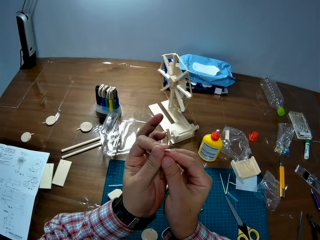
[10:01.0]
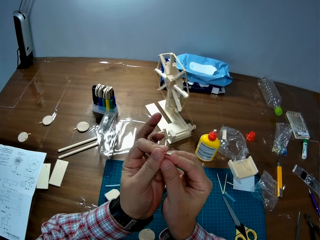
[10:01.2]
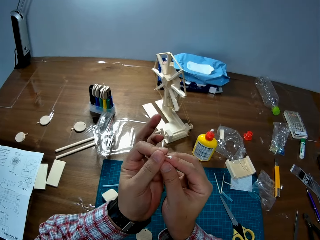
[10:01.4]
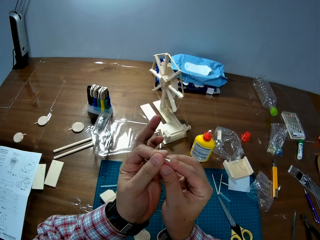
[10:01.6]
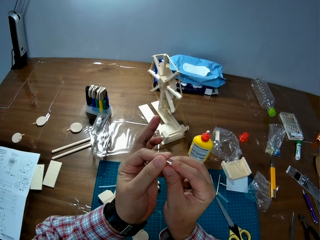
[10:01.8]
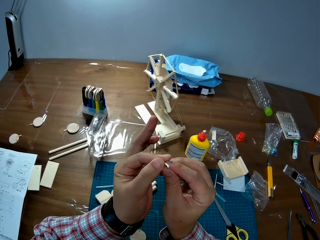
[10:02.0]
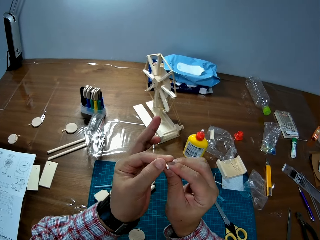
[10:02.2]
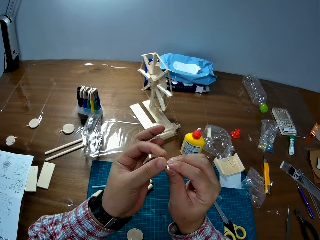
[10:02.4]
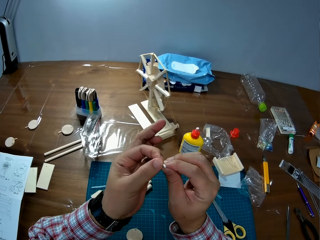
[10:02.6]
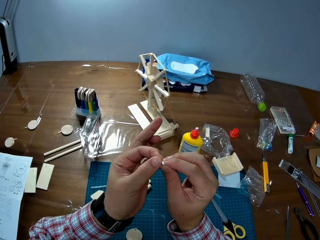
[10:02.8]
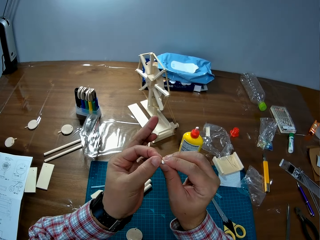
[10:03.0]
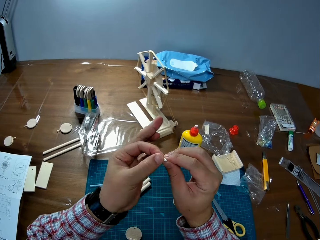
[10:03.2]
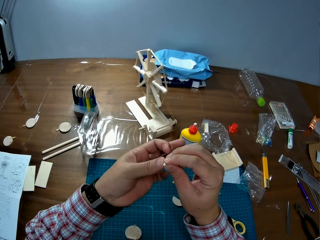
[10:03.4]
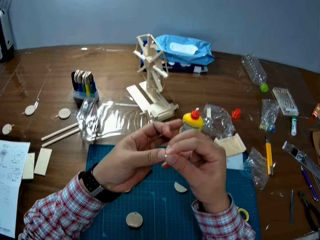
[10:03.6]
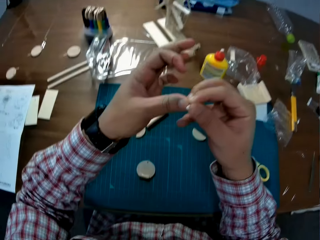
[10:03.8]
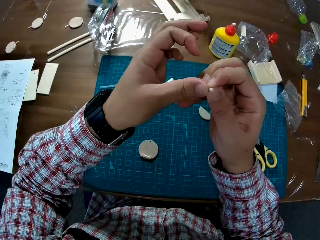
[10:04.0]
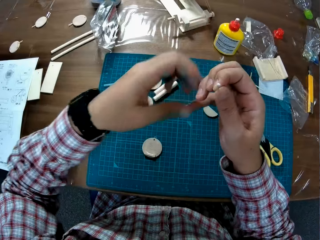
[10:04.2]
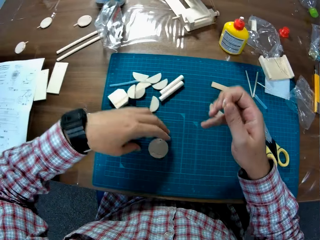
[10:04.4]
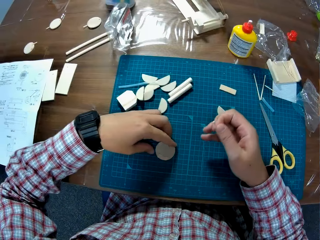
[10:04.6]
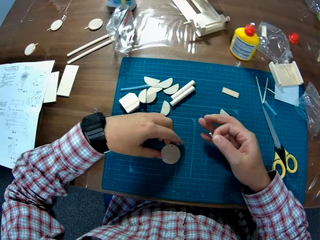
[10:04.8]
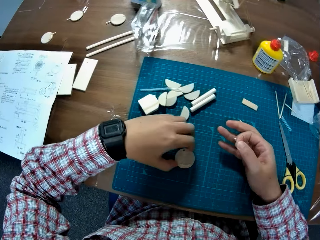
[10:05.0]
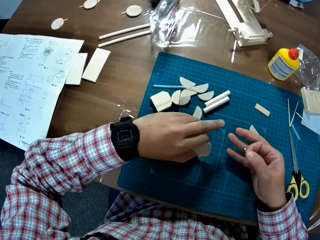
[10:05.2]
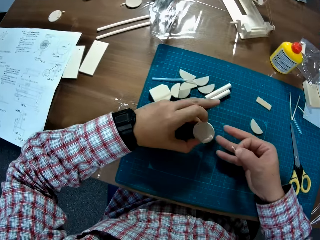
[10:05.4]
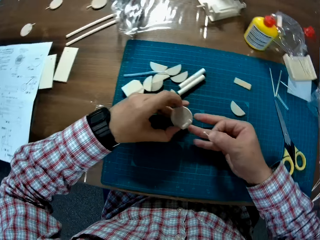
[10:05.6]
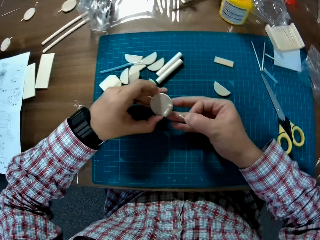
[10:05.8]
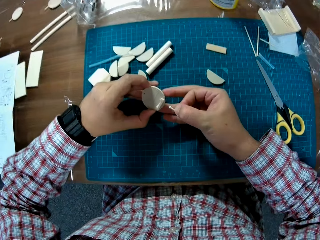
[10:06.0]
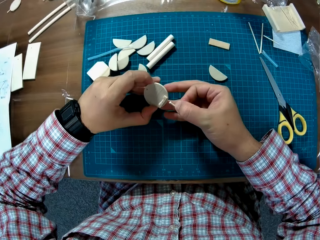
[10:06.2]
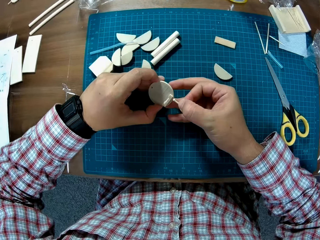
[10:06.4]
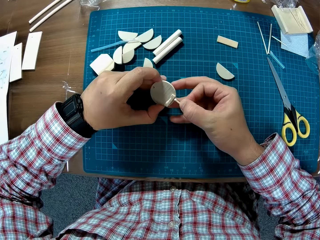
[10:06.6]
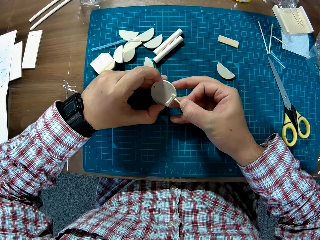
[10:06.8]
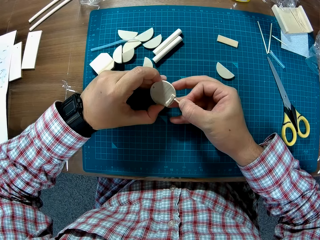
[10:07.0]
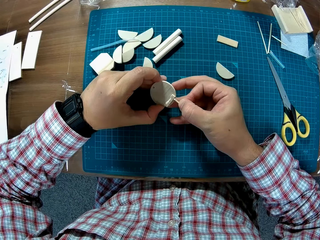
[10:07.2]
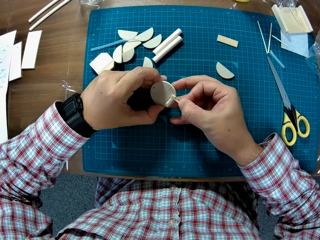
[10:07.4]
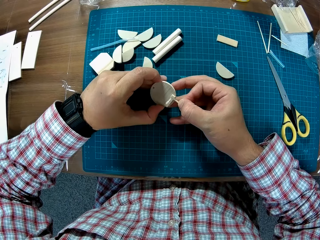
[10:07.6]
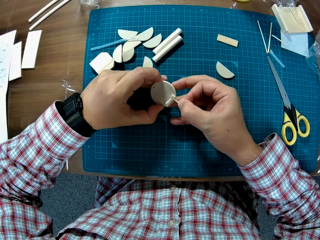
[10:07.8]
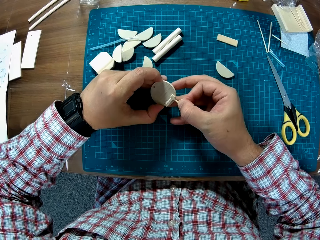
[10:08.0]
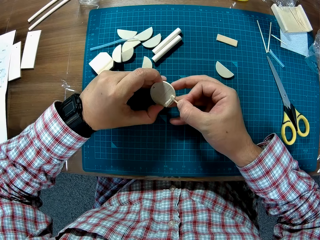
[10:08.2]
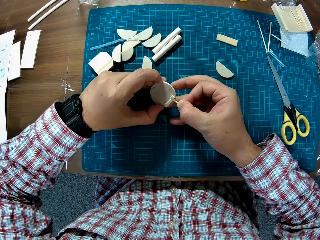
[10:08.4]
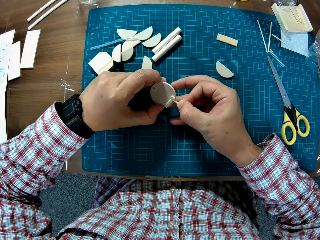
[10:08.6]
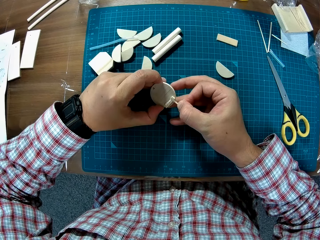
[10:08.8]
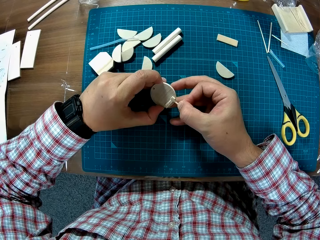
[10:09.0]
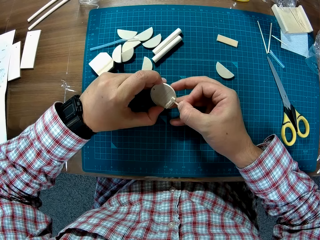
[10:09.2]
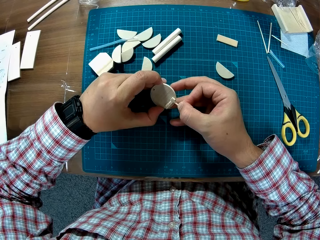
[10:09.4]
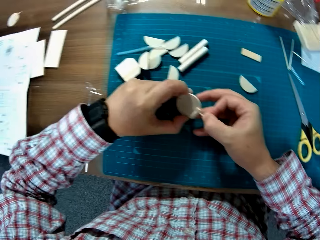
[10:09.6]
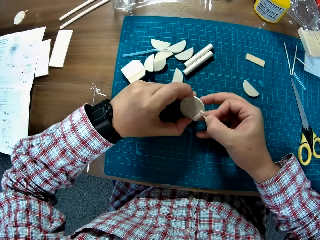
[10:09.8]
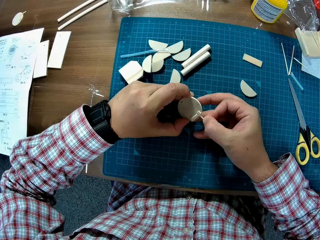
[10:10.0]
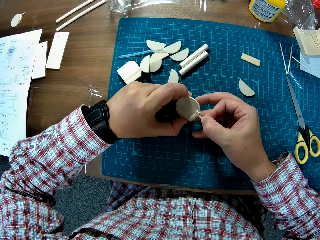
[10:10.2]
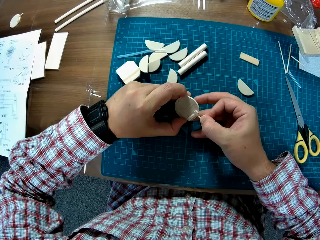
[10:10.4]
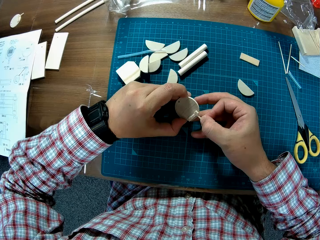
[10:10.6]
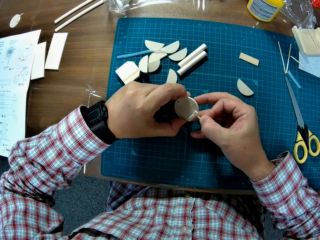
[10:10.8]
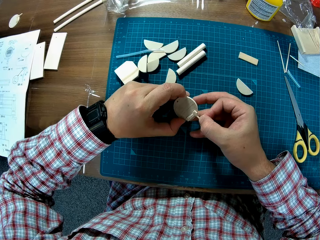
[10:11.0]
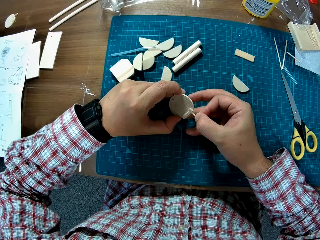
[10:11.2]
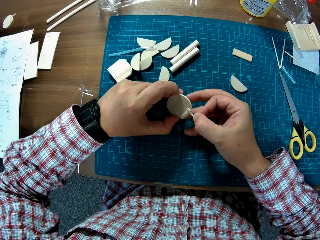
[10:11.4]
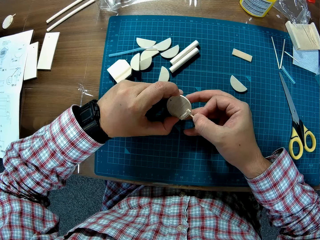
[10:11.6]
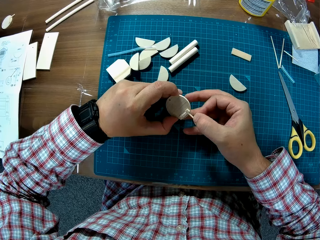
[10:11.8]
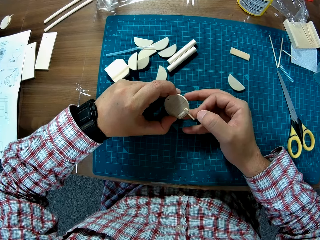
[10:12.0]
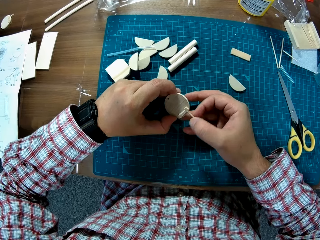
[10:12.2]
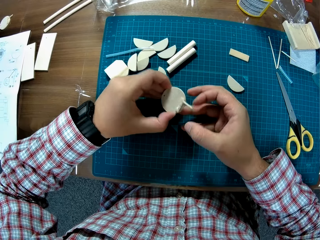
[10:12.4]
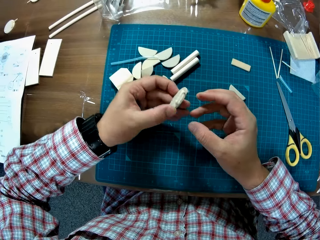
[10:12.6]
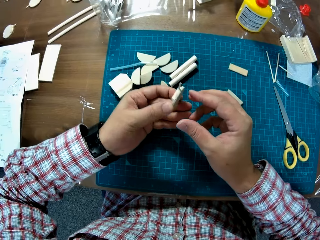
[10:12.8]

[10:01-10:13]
The camera wearer picks up the wooden craft or circular wood from the cutting mat. They insert the tiny wood into the circular wood. They fix the wooden crafts together.

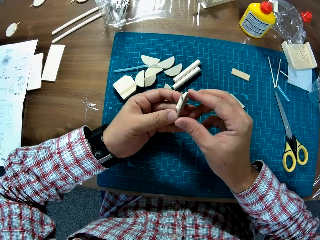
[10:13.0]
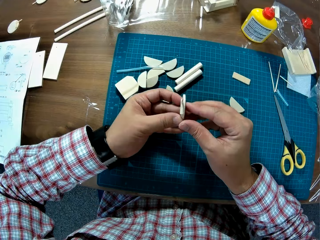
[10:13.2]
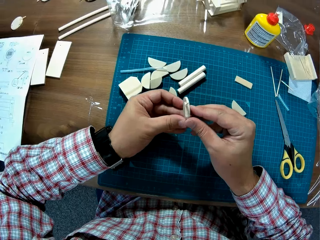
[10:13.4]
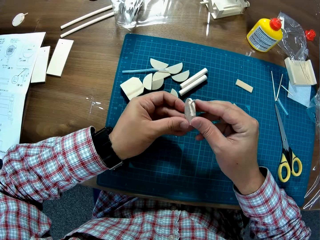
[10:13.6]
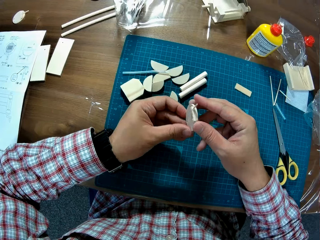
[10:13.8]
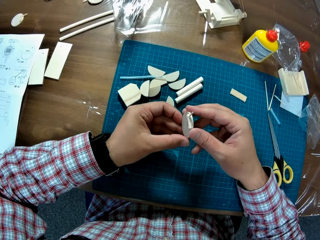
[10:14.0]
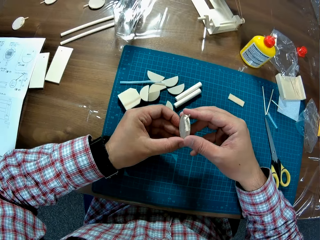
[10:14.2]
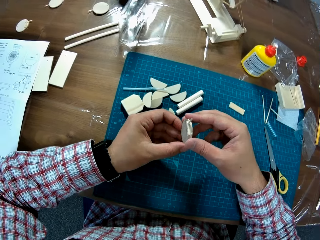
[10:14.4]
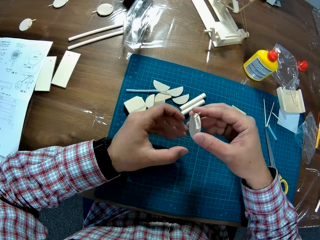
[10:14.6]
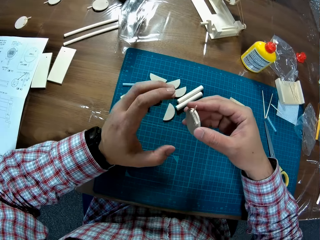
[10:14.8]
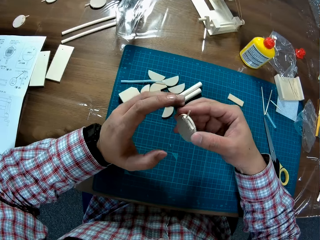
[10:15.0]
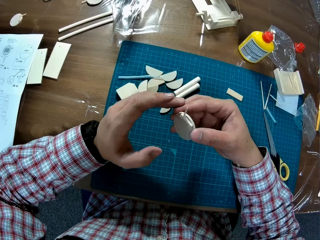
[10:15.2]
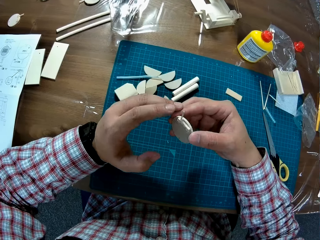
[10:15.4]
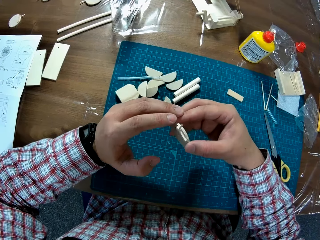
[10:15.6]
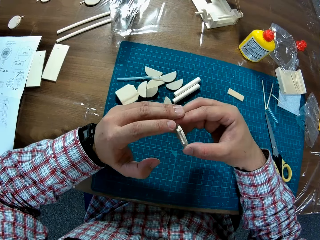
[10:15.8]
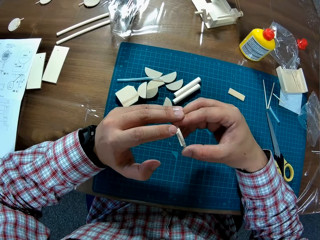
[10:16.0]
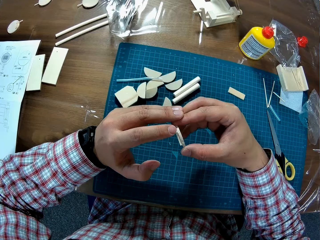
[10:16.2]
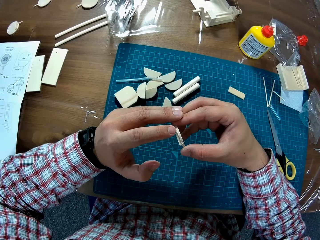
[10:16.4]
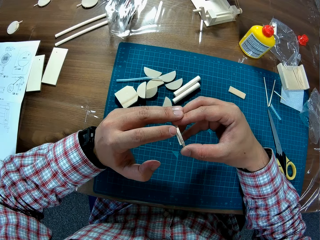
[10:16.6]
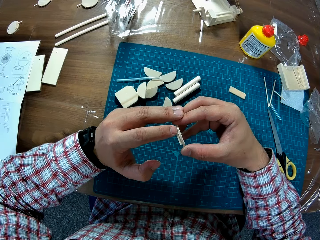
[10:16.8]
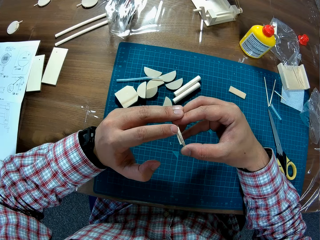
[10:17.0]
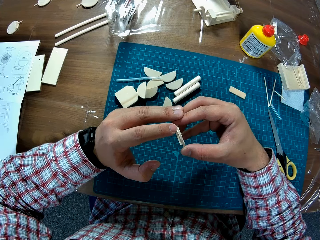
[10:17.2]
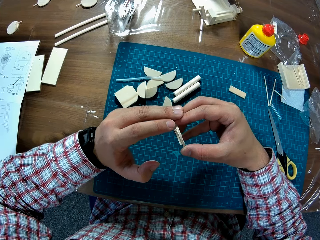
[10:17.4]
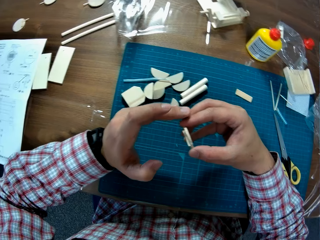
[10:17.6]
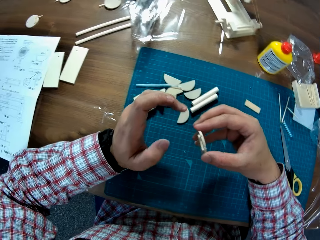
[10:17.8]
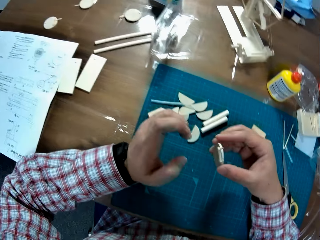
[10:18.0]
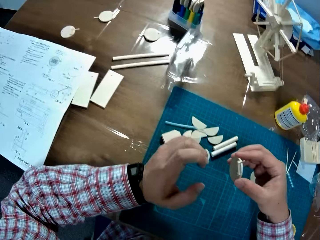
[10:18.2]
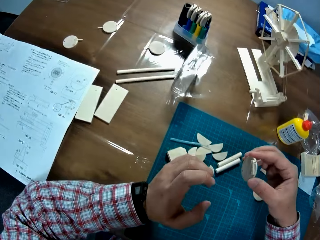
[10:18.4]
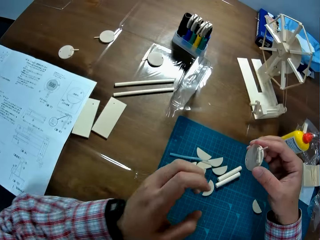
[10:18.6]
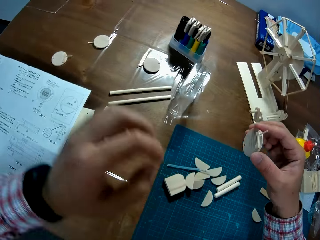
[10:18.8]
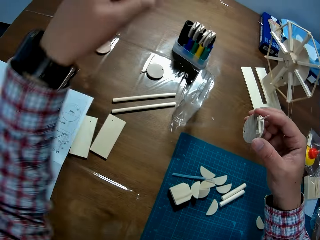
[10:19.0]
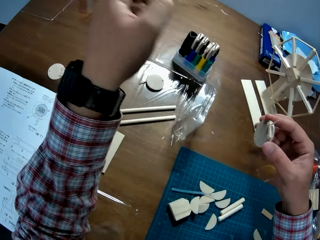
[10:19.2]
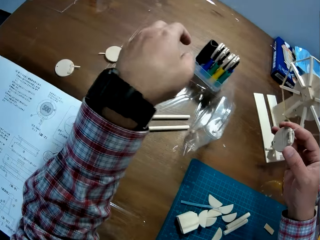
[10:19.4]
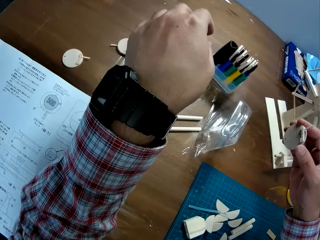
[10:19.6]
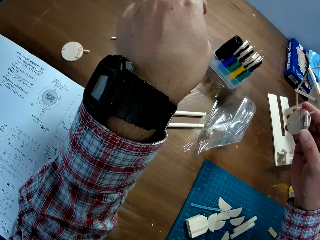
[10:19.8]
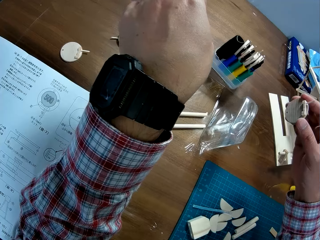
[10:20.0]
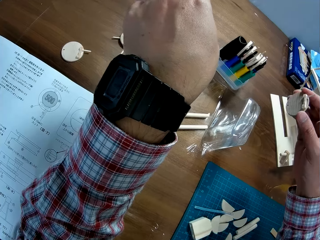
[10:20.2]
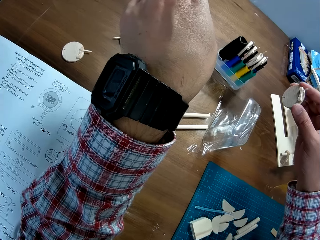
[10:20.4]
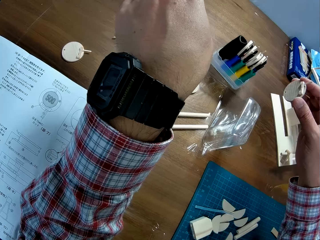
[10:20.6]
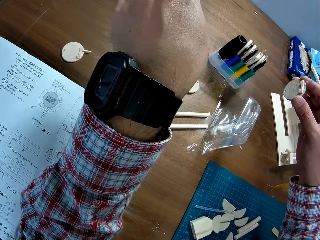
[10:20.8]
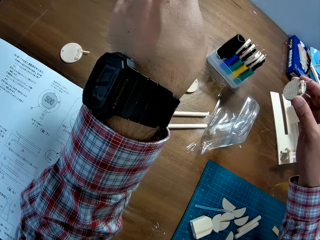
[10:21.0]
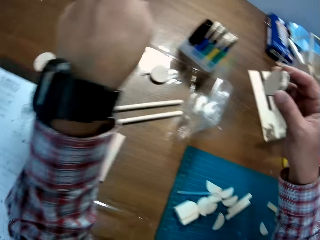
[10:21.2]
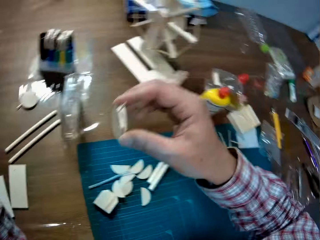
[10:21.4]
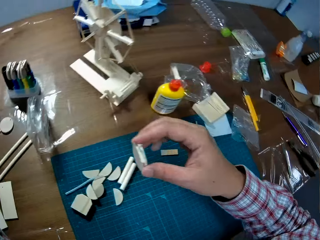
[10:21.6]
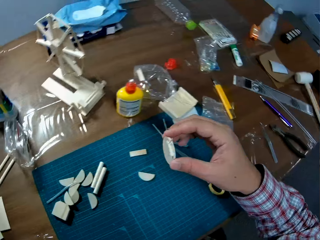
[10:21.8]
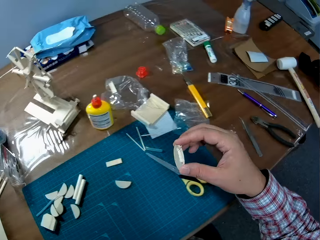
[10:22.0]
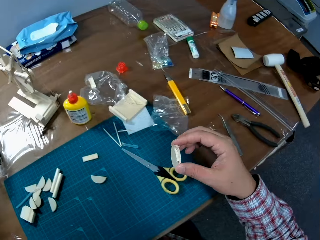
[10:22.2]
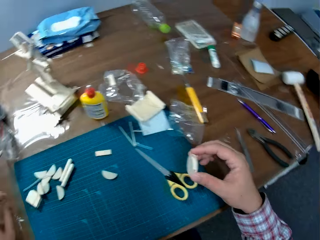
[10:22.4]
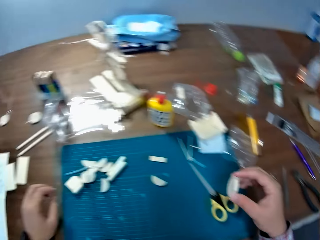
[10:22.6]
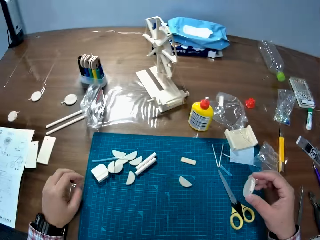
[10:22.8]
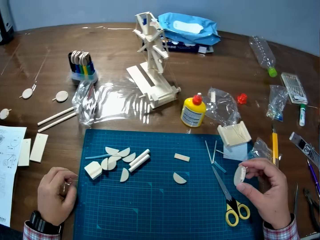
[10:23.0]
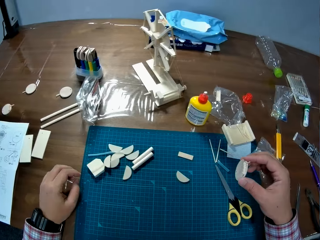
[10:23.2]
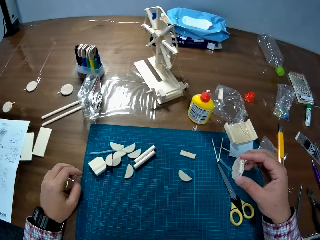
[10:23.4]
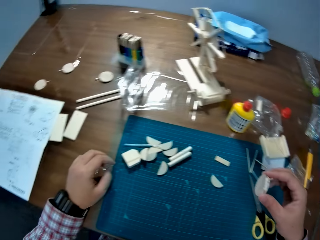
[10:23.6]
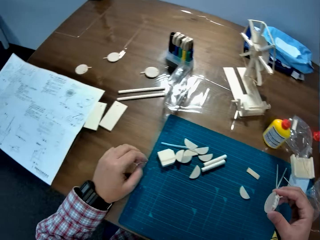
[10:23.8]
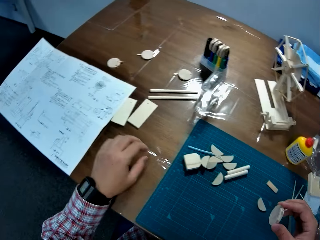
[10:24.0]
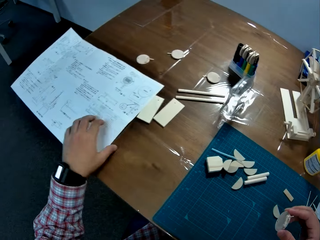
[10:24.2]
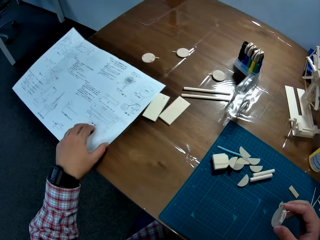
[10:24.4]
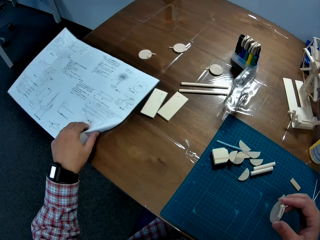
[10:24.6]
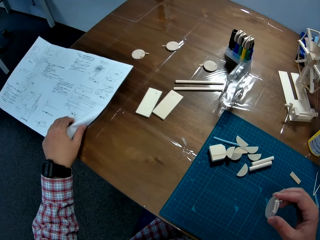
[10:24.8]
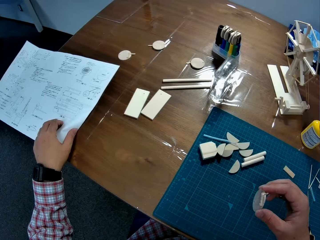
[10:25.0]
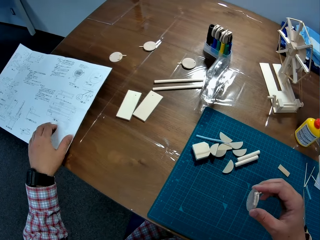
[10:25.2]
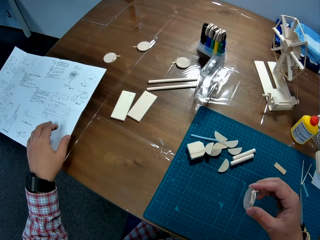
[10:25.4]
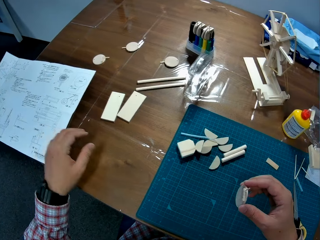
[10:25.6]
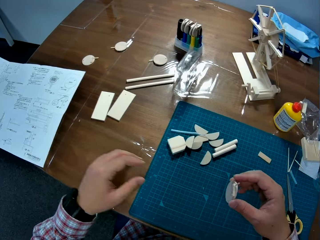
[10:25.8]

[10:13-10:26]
The camera wearer moves the paper on the table.
